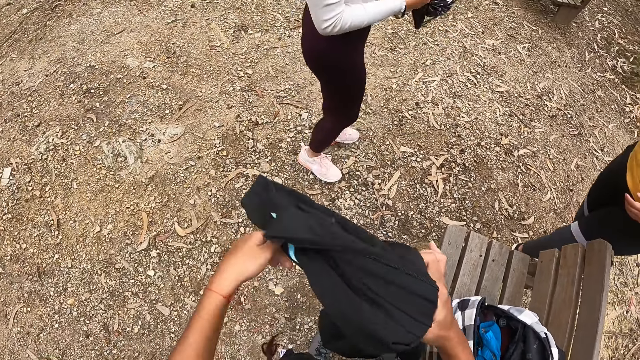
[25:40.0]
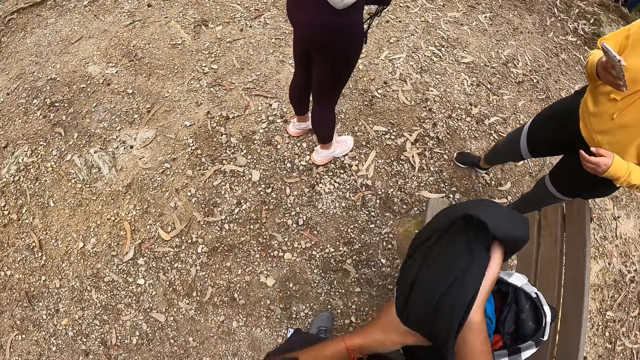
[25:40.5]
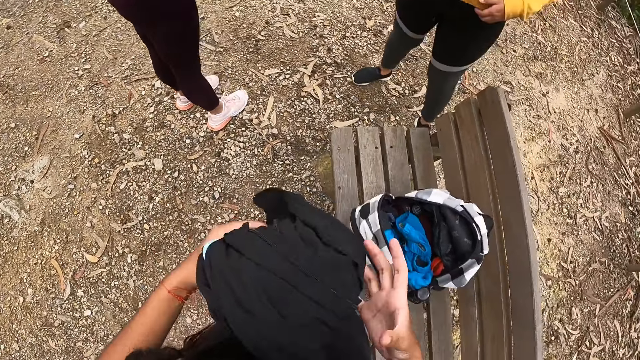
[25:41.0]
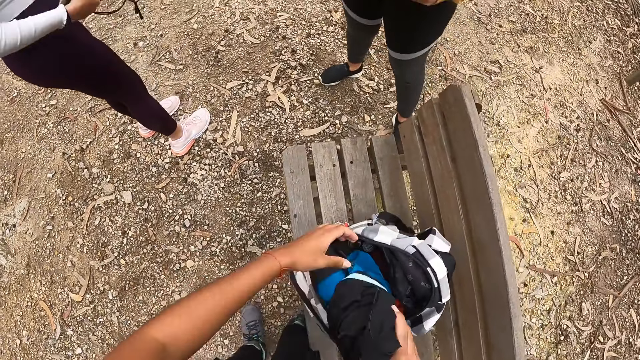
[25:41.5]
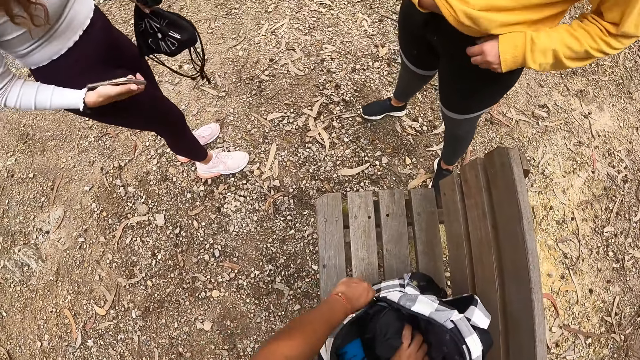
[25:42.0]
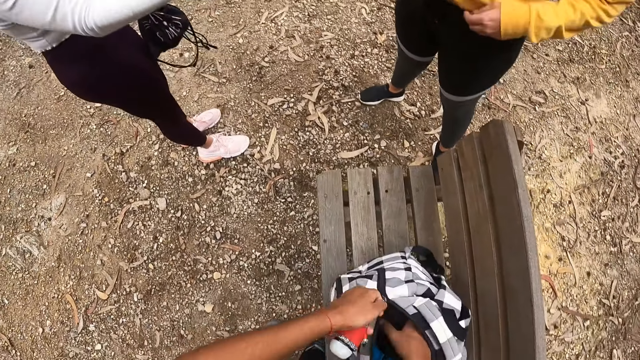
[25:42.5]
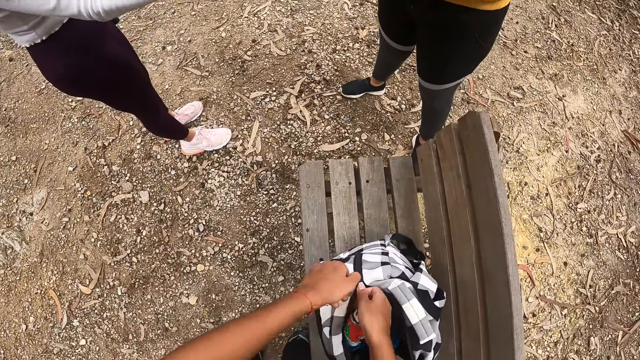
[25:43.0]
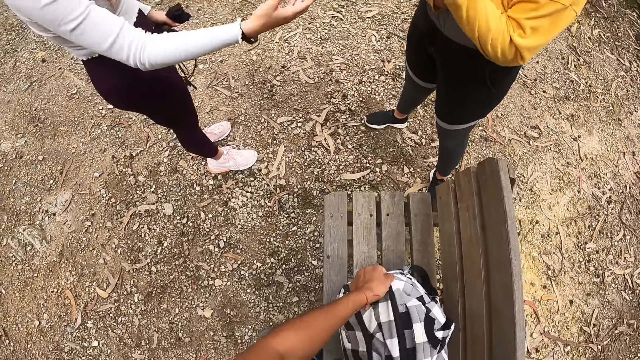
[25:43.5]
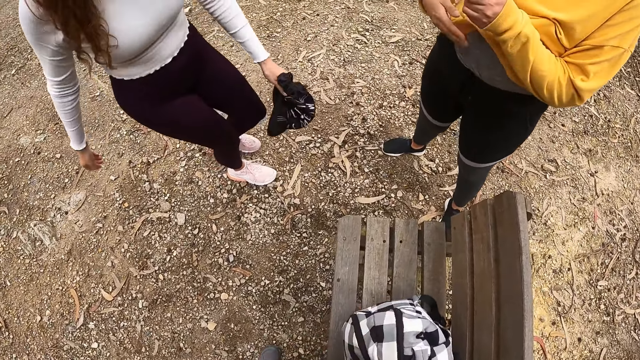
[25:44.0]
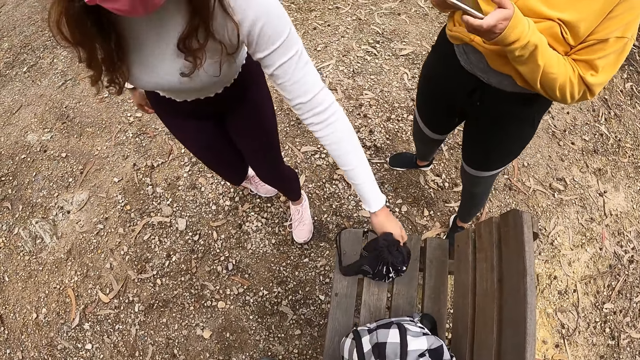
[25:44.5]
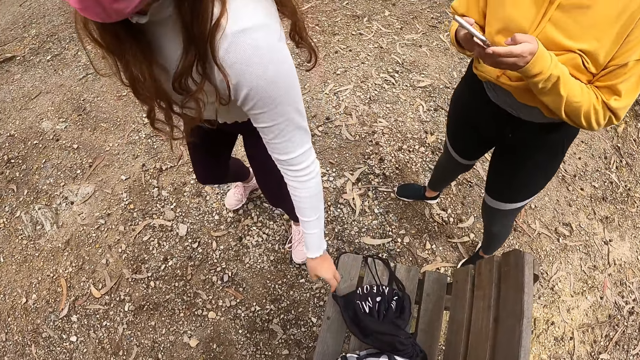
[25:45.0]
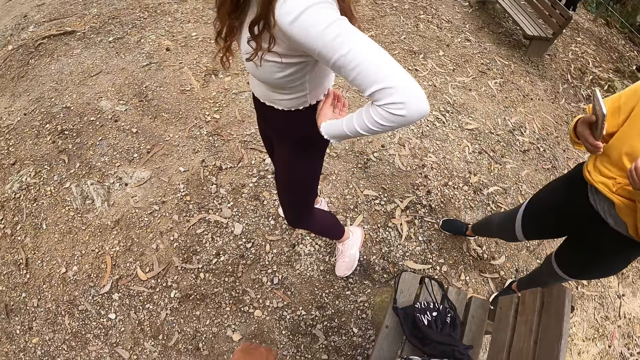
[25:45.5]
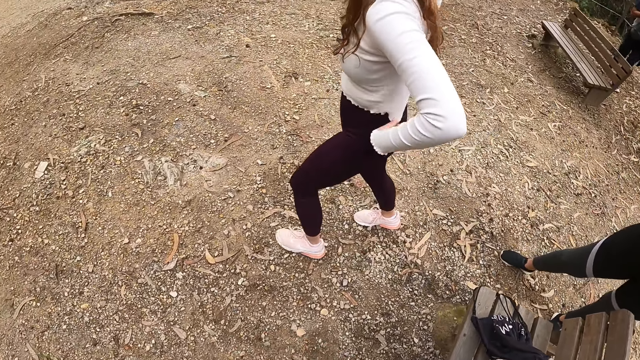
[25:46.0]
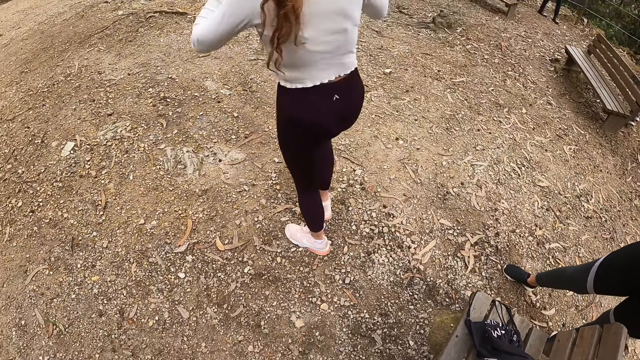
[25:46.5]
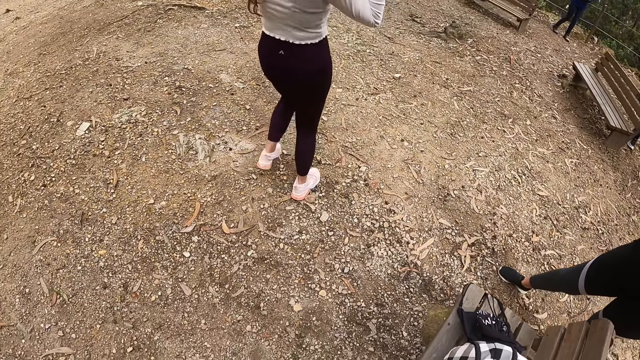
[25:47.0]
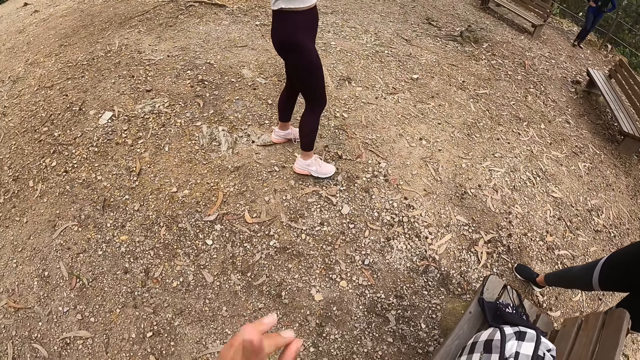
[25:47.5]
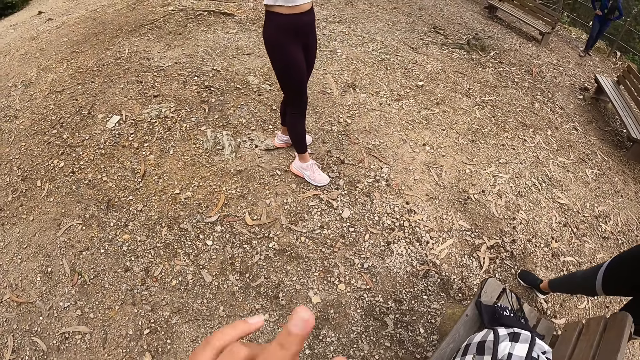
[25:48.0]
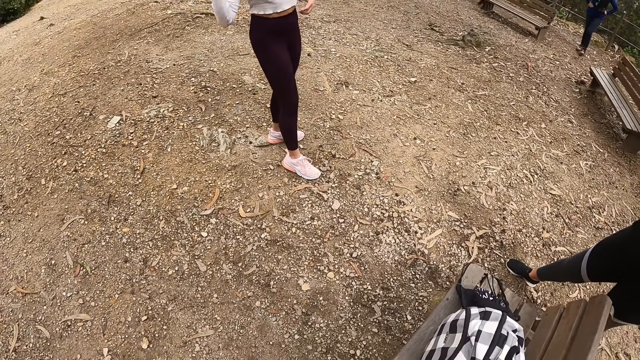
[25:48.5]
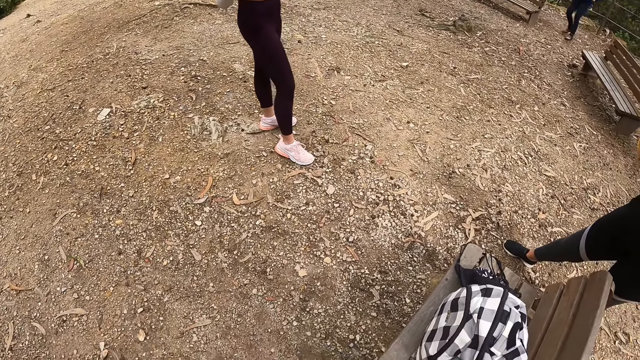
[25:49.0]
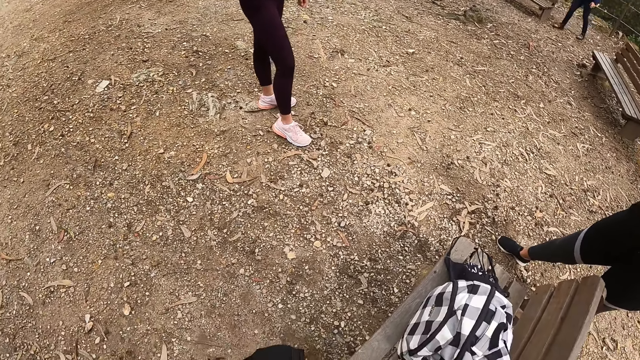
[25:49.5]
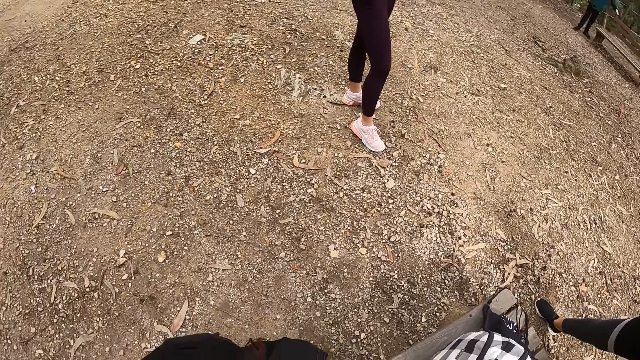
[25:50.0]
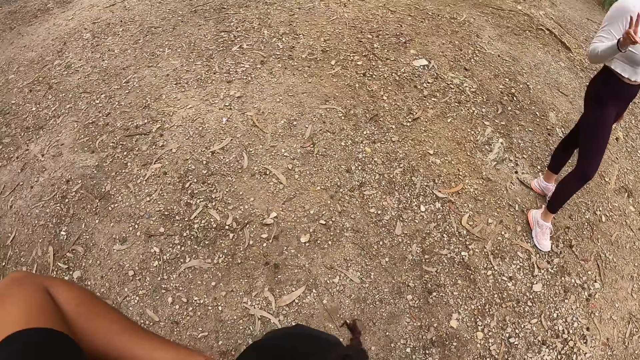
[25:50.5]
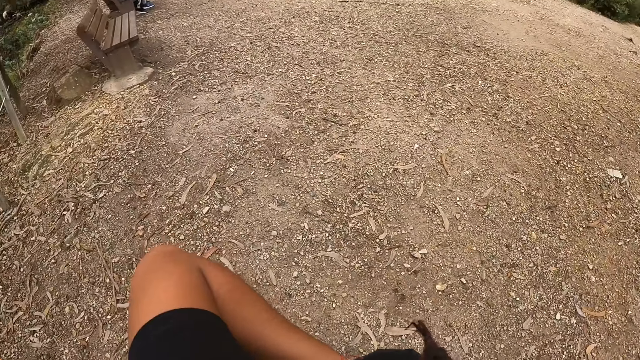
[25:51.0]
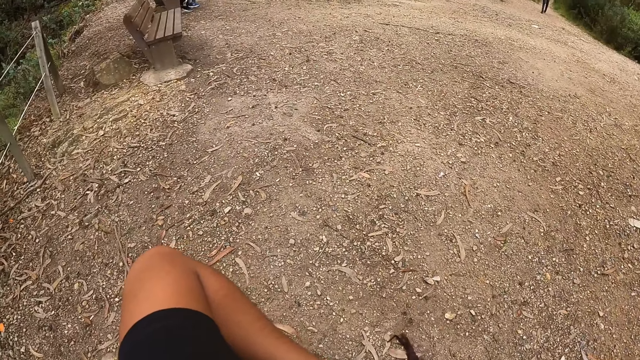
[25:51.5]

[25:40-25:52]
The camera wearer folds the jacket with both hands. The woman passes the bag in her right hand to her left hand. The camera wearer looks around. She puts the jacket in the bag with her left hand. She zips the bag on the chair with her left hand. The woman passes the phone in her right hand to another woman. The camera wearer holds the bag on the chair with her left hand. She zips the bag on the chair with her right hand. The first woman drops the bag in her left hand on the chair. The other woman presses the phone with both hands. The first woman adjusts her cloth with both hands and walks around. The camera wearer raises her left hand. She looks around.

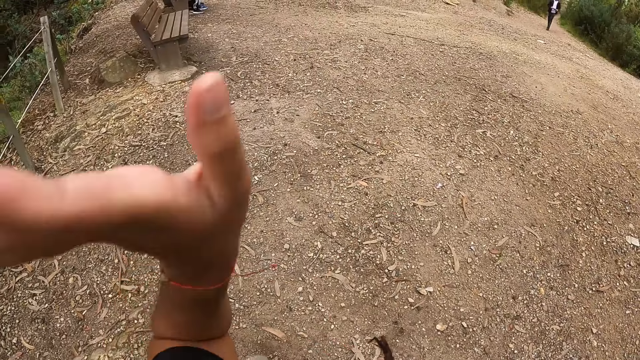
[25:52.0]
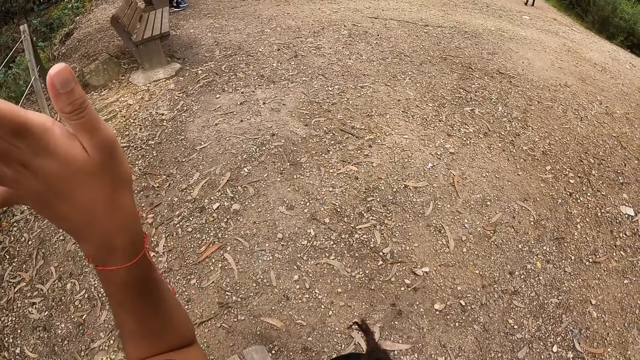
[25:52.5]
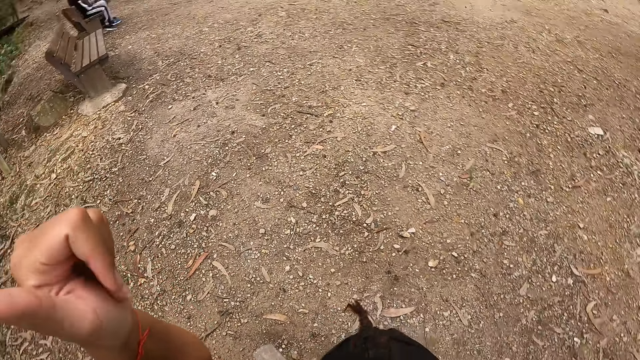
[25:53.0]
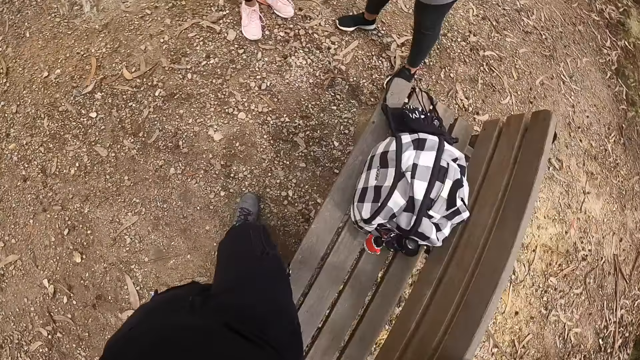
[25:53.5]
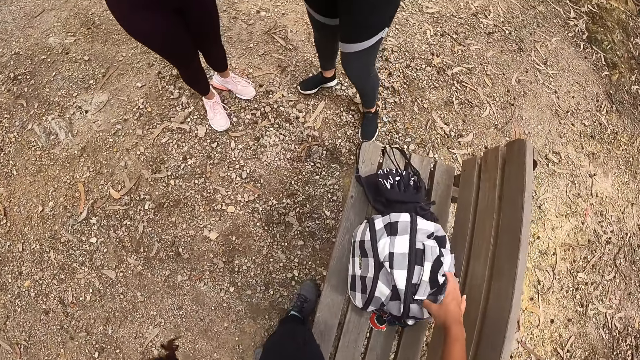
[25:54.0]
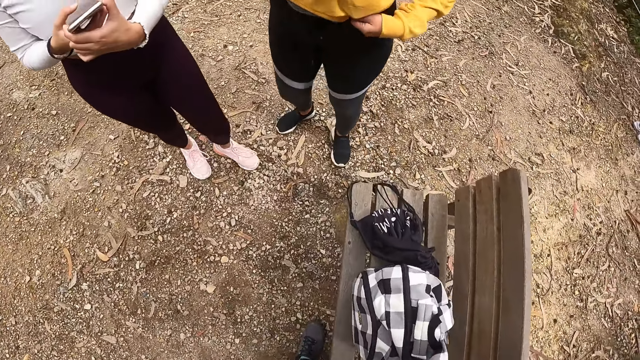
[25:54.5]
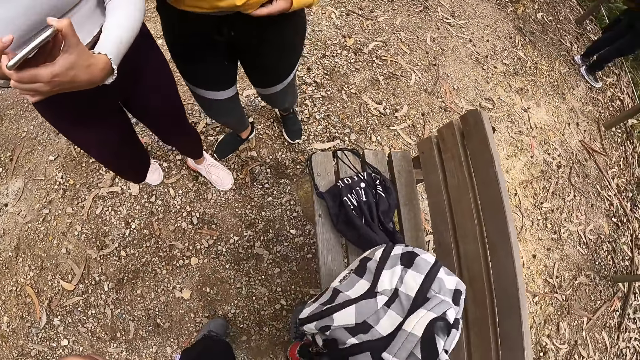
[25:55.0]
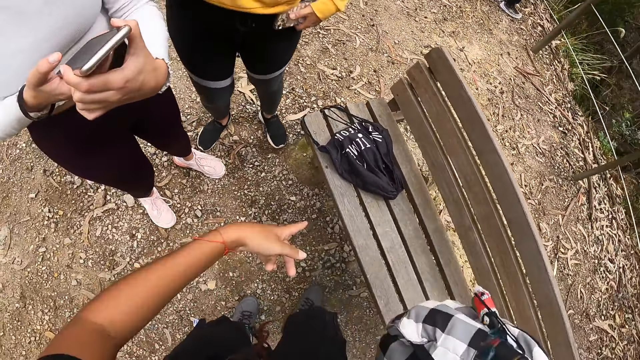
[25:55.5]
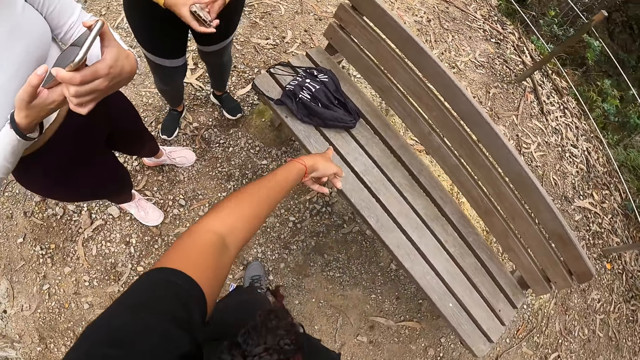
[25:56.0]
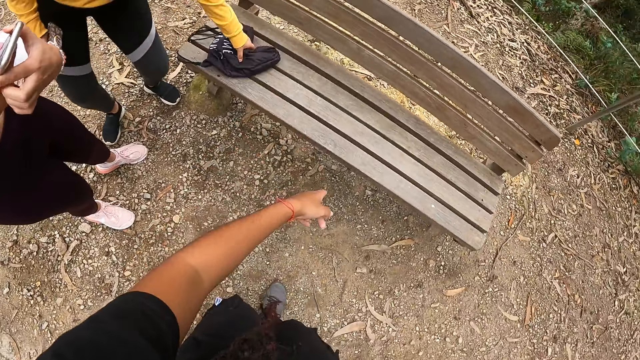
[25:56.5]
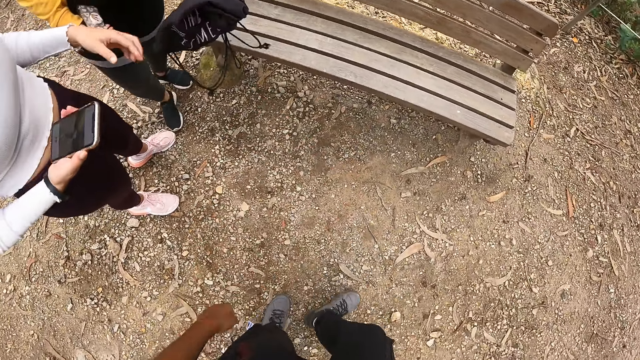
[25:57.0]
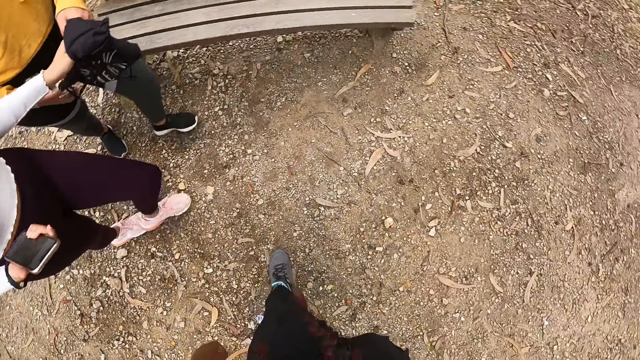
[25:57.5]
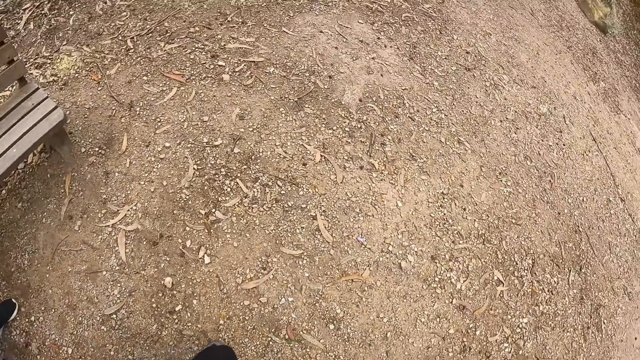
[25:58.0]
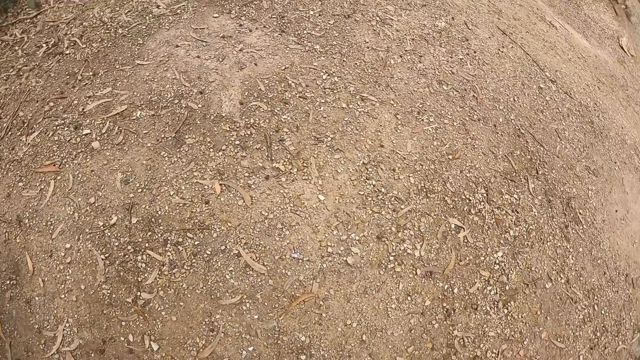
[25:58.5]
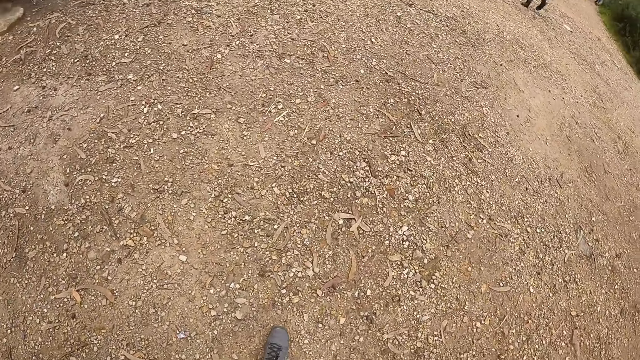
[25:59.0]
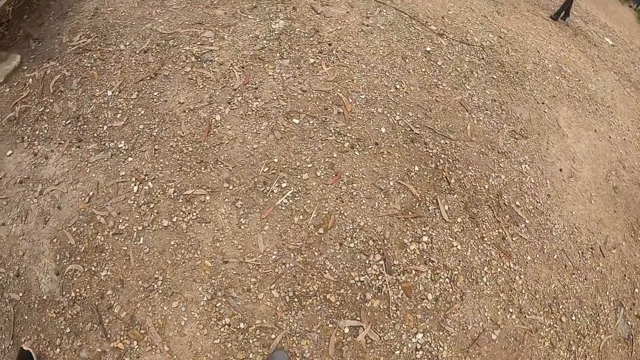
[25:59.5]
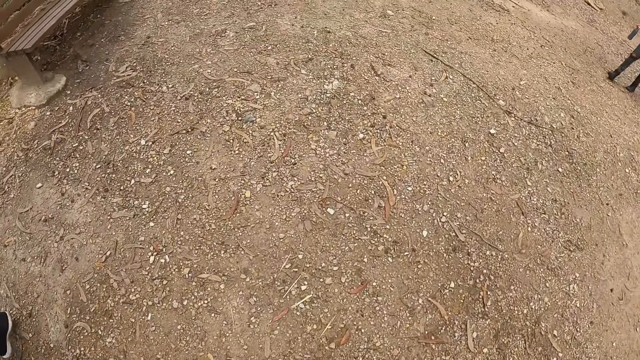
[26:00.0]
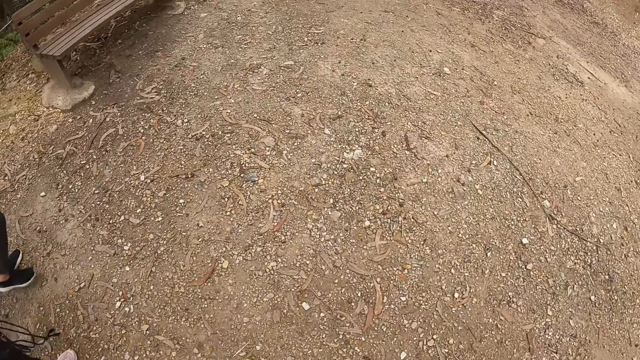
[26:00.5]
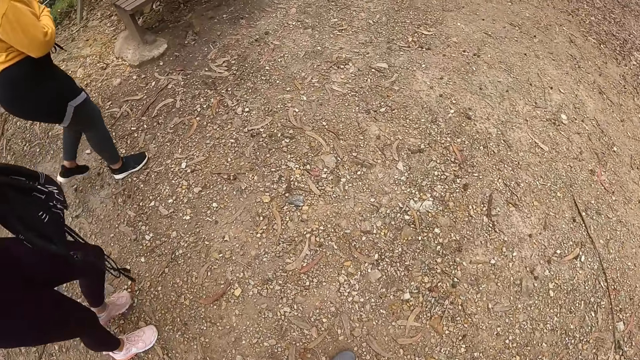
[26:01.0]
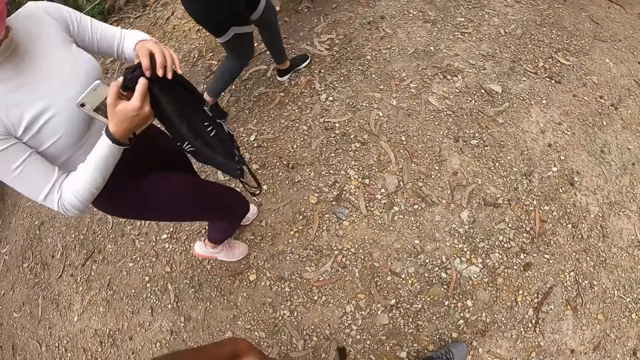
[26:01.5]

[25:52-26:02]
The camera wearer raises her left hand. She looks around. She picks up the bag from the chair with her right hand. She points her left hand to the bag on the chair. A woman passes the phone in her left hand to her right hand. The woman picks up the bag from the chair with her left hand. The camera wearer looks around. The woman passes the bag in her left hand to another woman. The other woman collects the bag from the first woman with her left hand. The camera wearer walks around.
